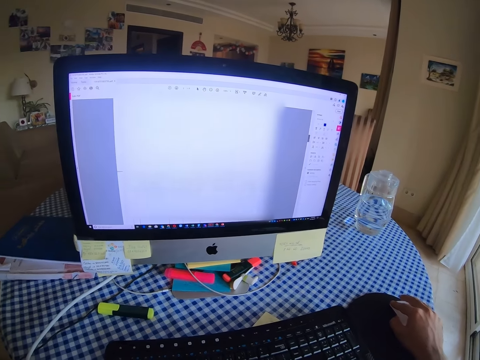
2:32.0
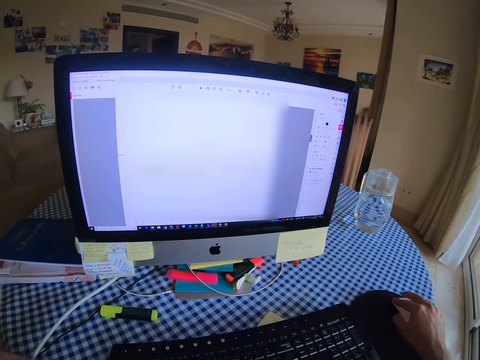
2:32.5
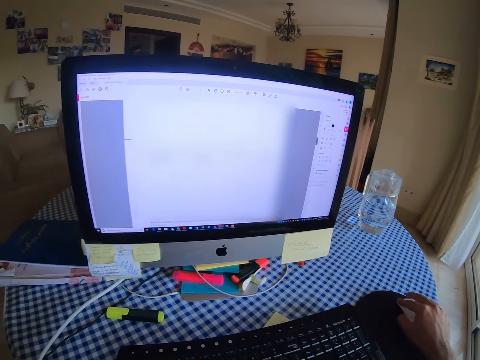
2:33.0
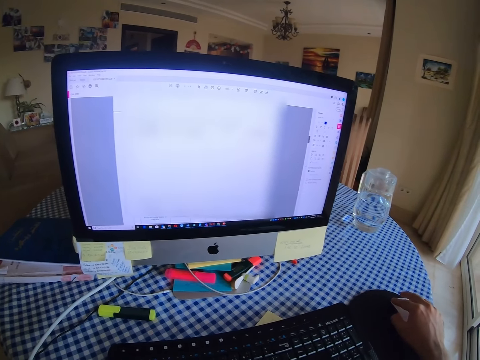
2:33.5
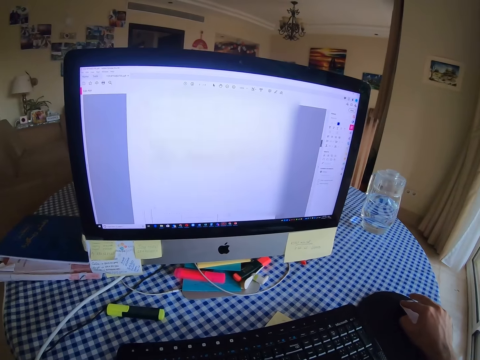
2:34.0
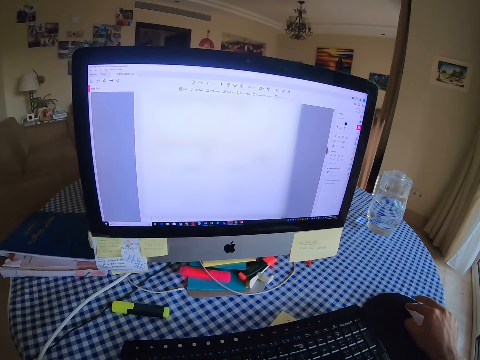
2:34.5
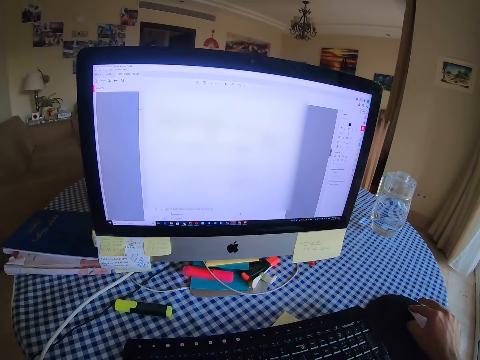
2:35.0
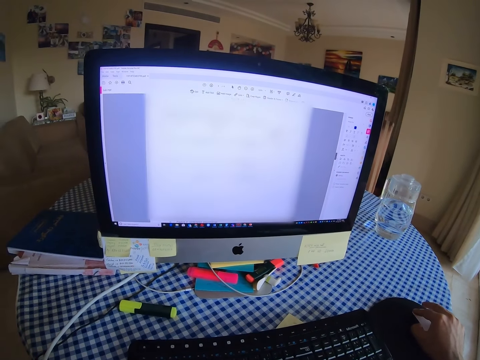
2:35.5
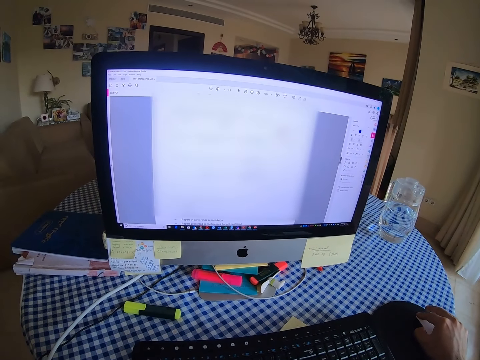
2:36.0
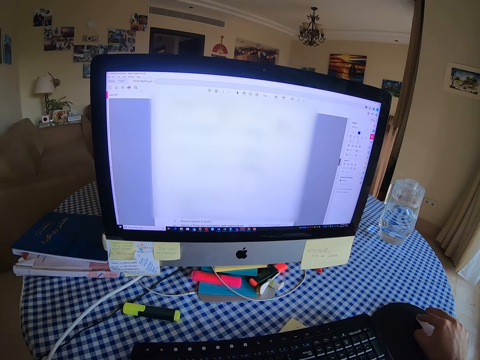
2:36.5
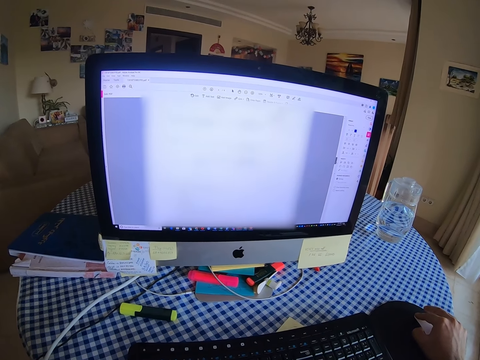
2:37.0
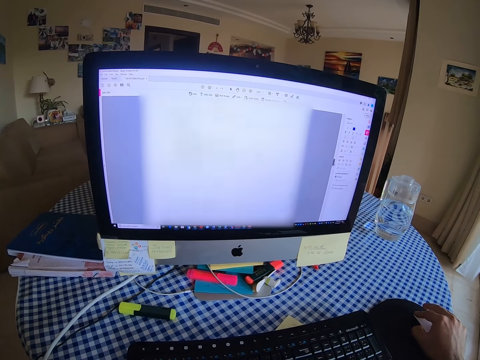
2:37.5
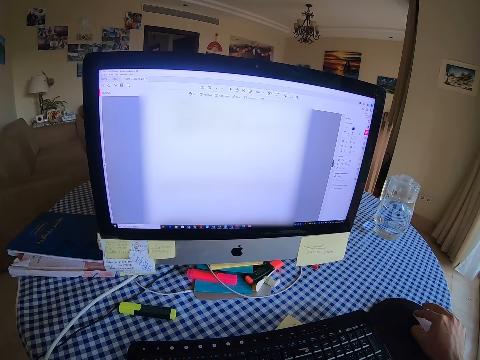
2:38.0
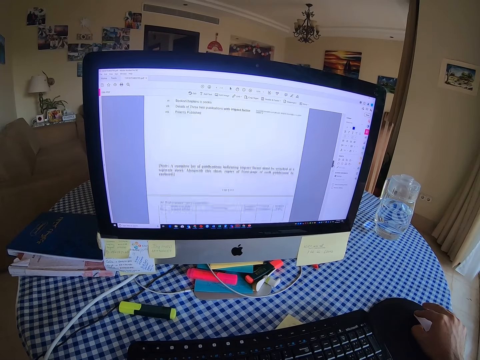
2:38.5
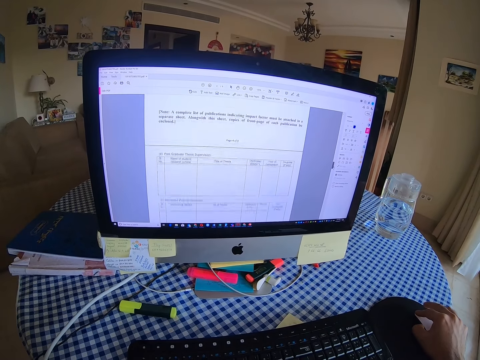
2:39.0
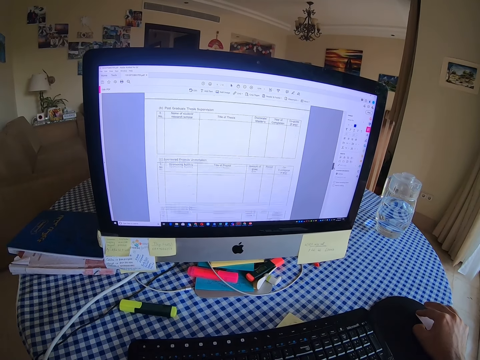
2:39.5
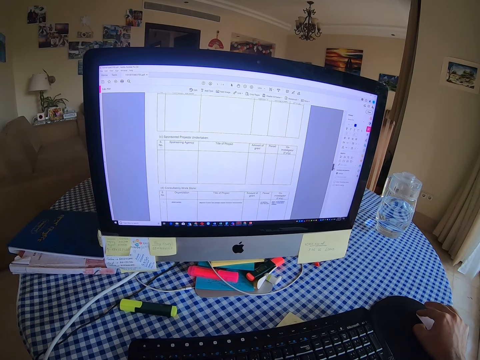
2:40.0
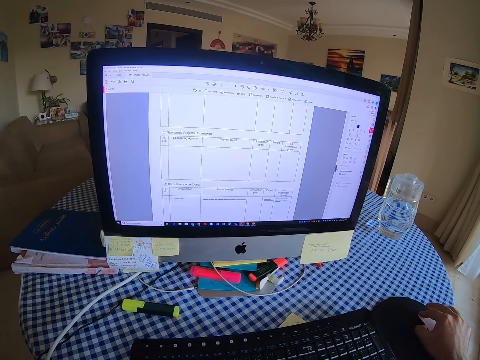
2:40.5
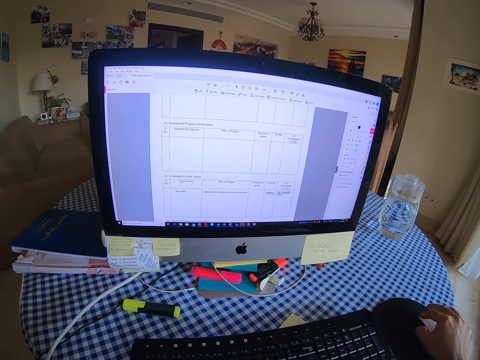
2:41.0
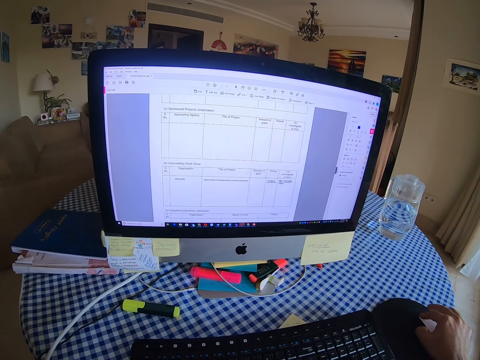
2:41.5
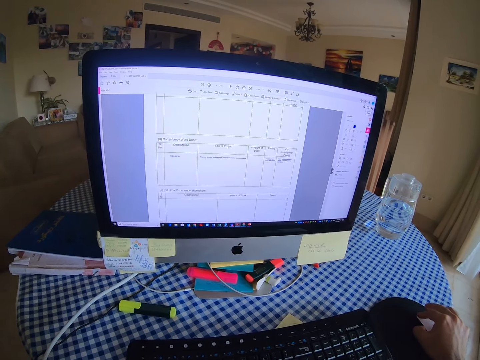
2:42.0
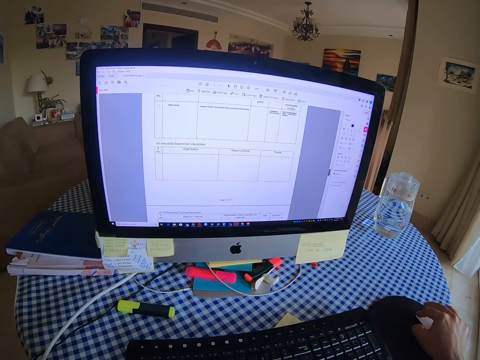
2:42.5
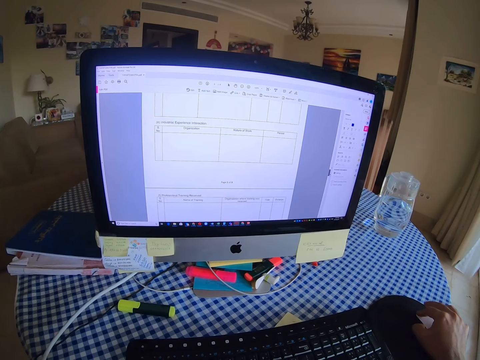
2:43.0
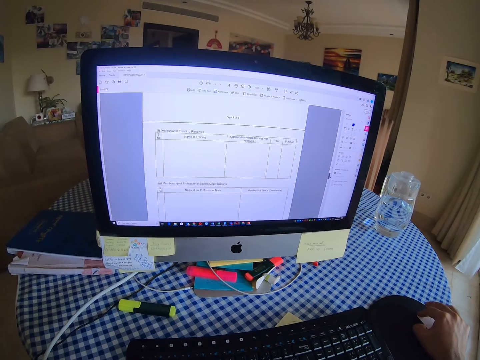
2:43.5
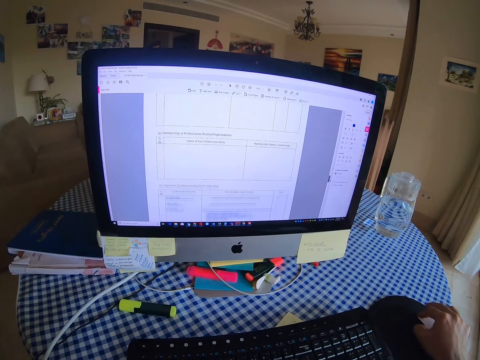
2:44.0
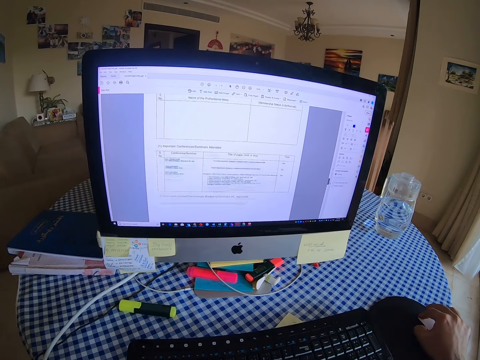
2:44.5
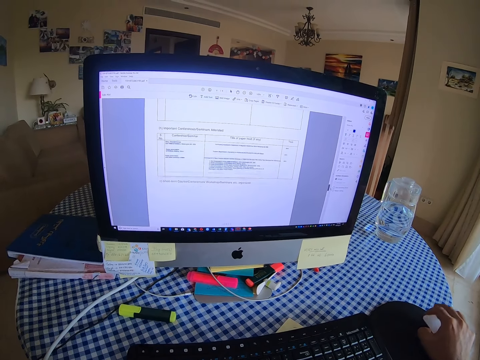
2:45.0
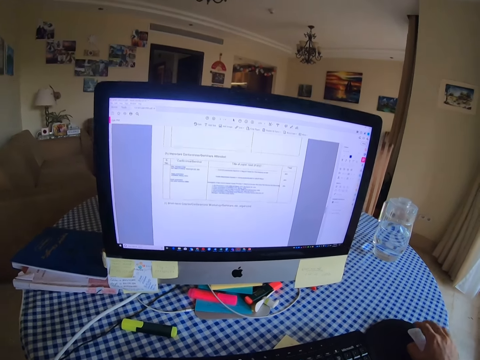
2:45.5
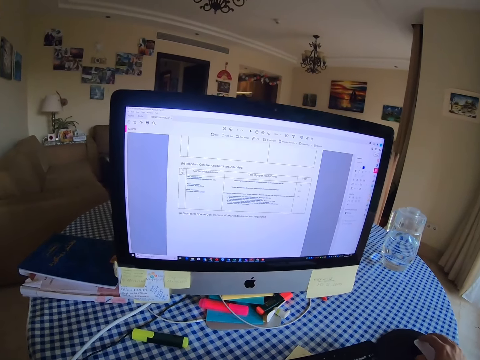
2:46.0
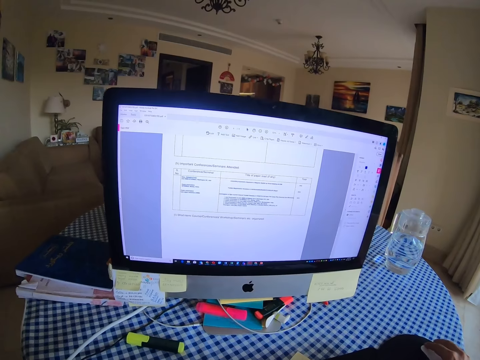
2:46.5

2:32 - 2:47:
The camera wearer scrolls the computer with a mouse. They scroll the computer with the mouse again.

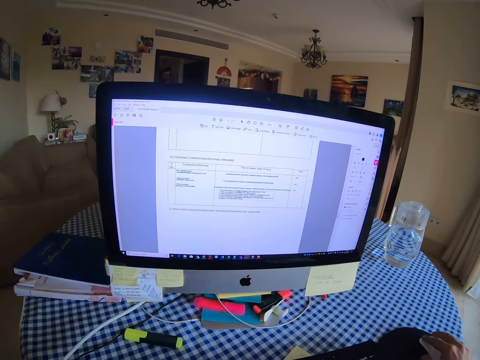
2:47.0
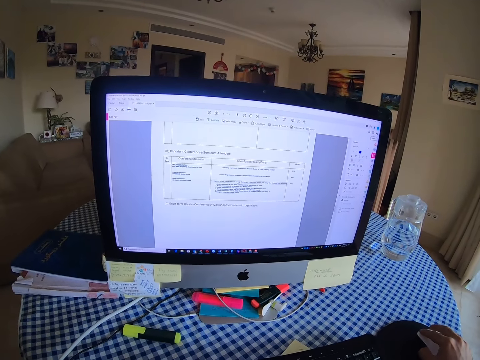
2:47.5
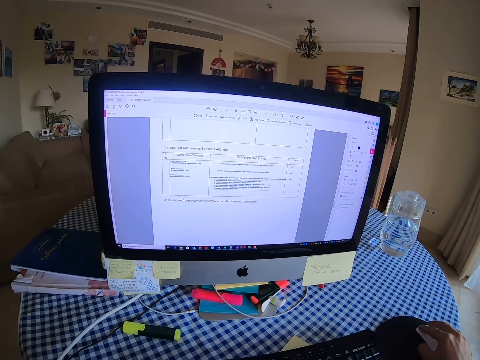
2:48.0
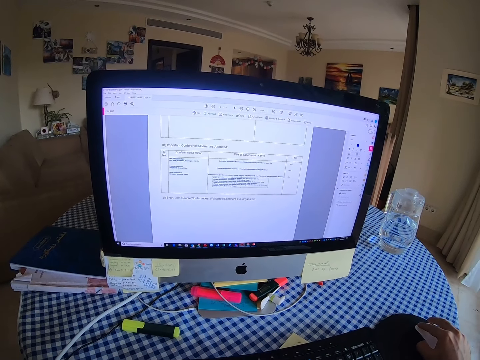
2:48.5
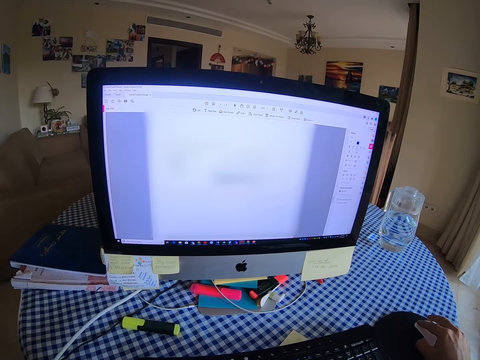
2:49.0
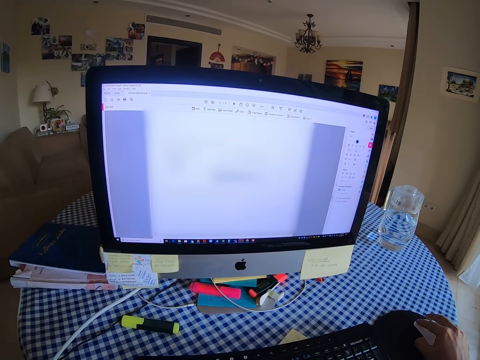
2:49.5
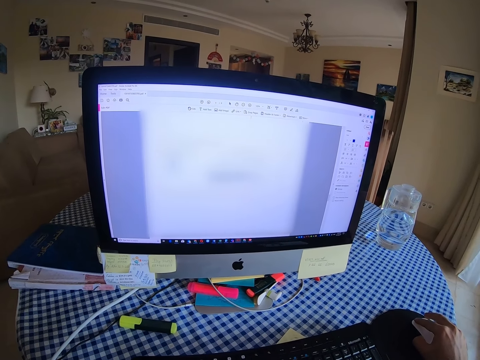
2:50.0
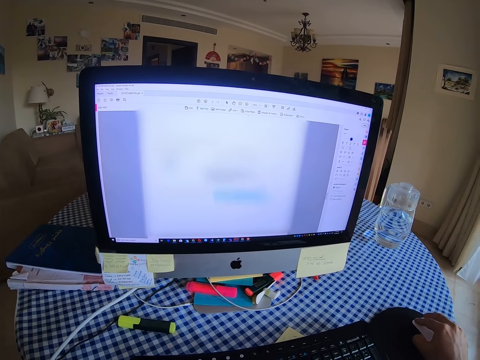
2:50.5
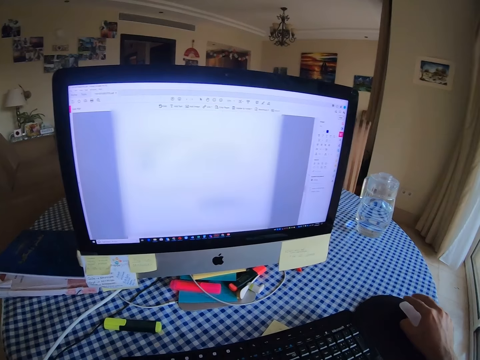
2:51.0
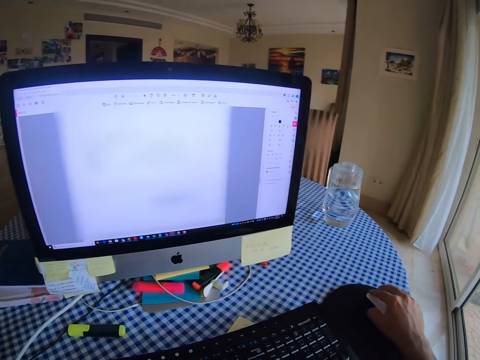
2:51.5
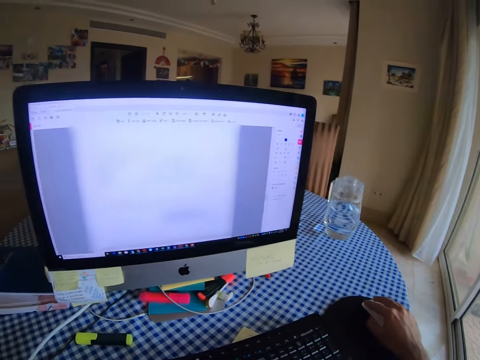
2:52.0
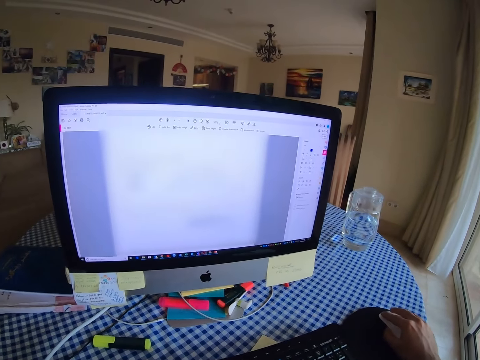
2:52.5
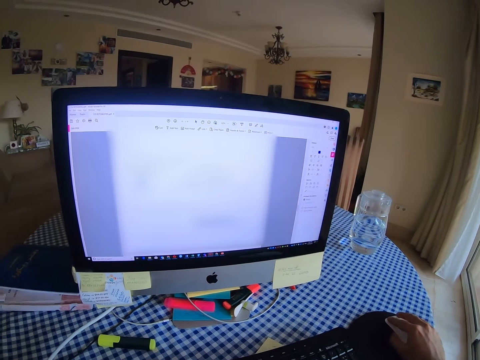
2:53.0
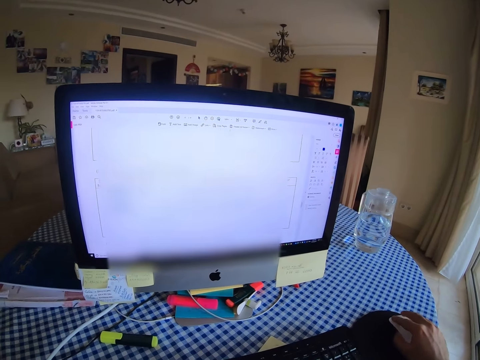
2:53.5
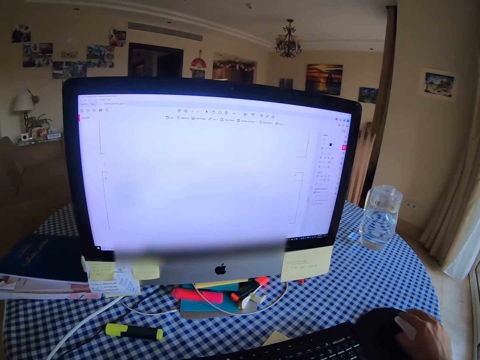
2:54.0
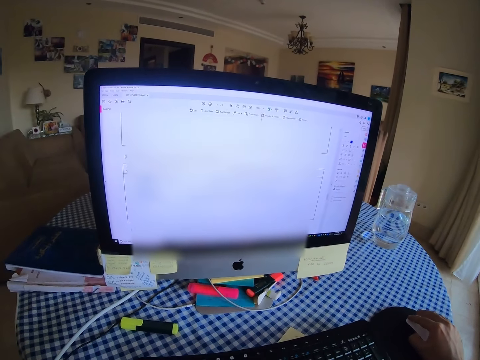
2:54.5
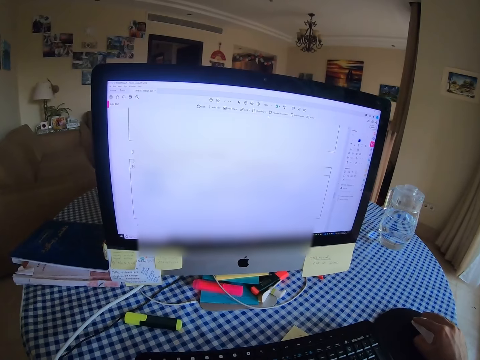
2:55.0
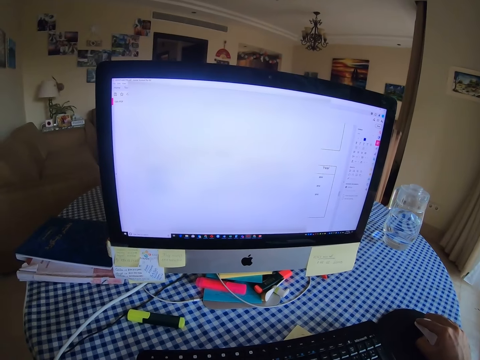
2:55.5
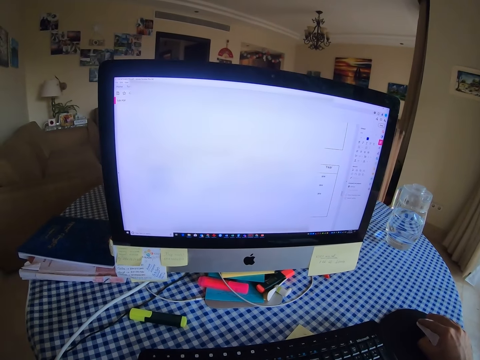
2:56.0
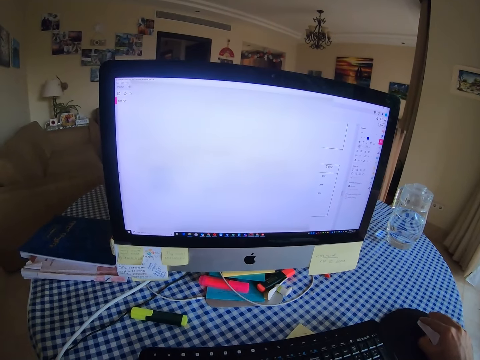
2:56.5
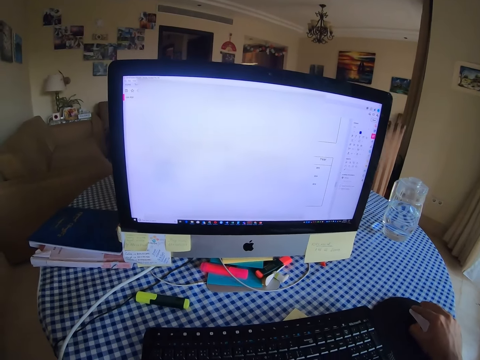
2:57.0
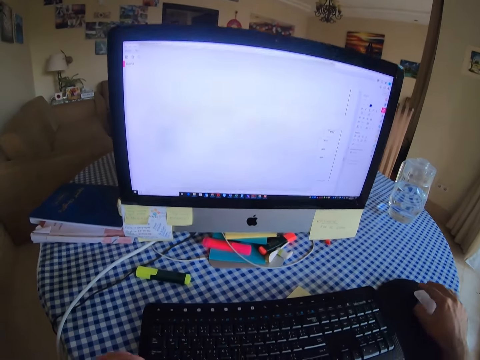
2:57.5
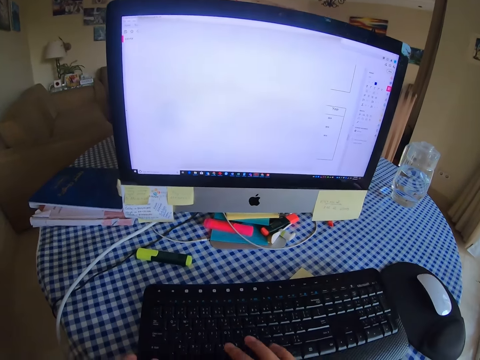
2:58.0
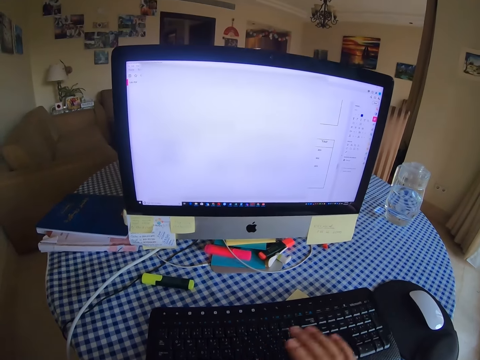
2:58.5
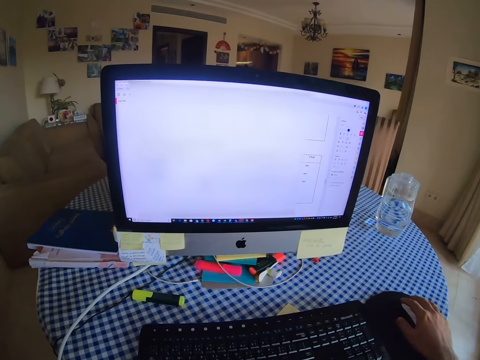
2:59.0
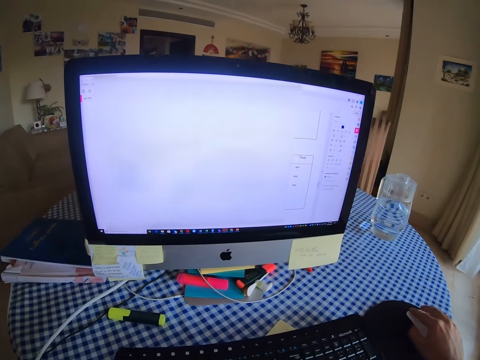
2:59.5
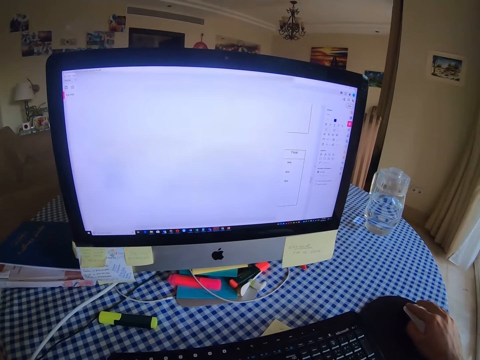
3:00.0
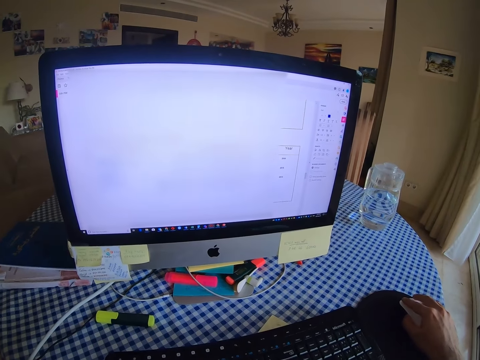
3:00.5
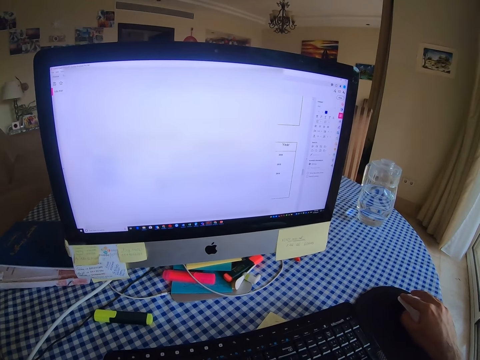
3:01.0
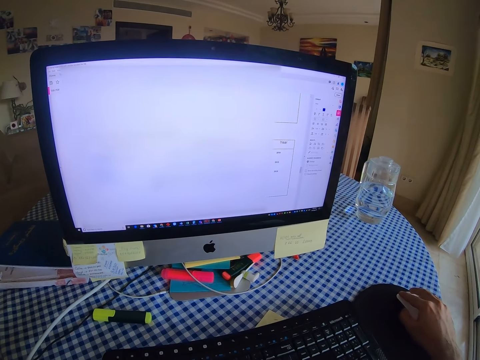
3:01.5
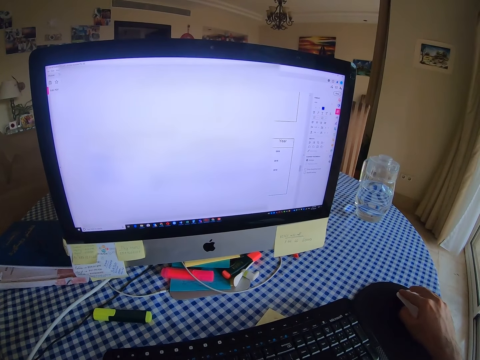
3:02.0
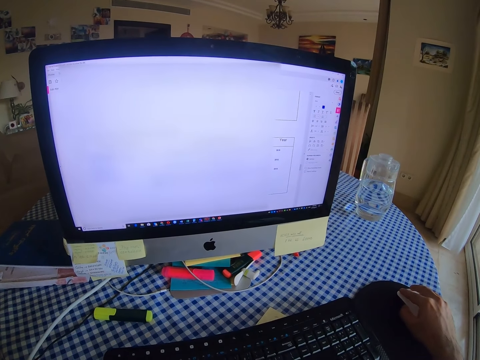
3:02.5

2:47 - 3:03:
The camera wearer clicks a mouse. They press the keyboard. They scroll the computer with the mouse. They hold the mouse.
